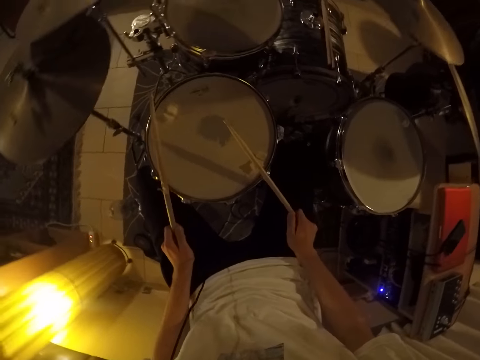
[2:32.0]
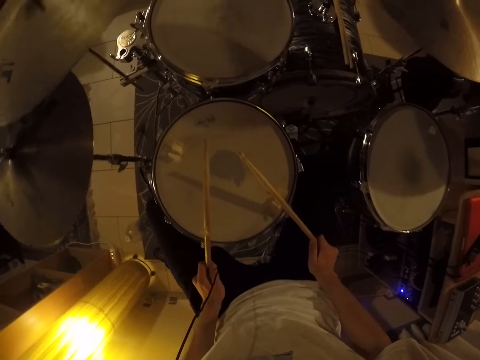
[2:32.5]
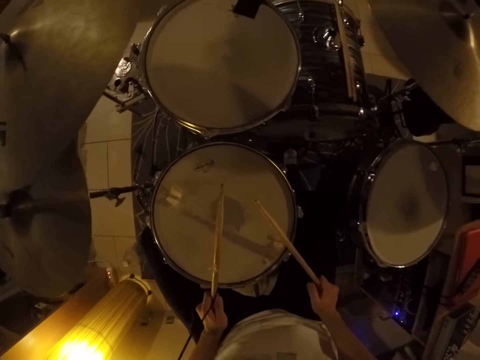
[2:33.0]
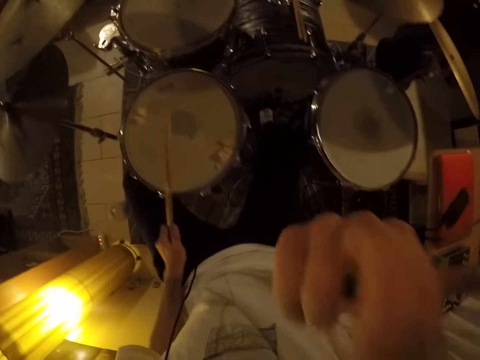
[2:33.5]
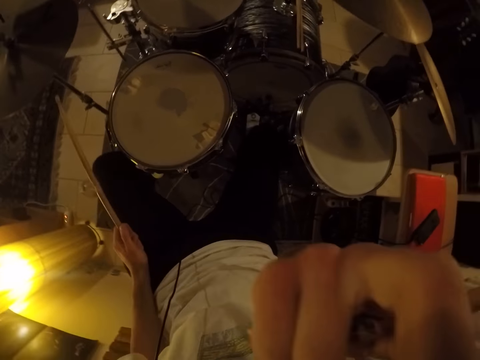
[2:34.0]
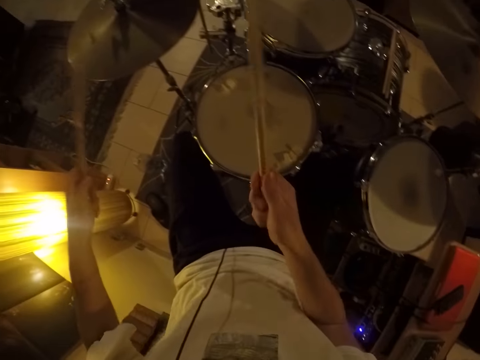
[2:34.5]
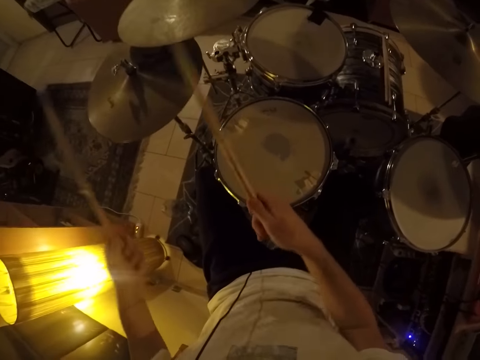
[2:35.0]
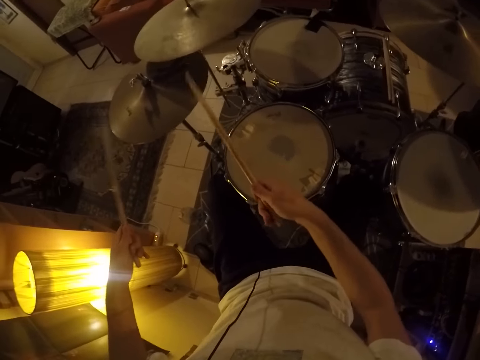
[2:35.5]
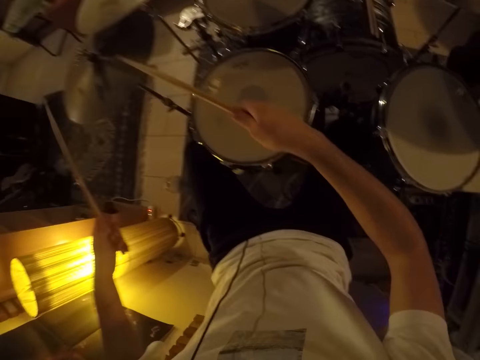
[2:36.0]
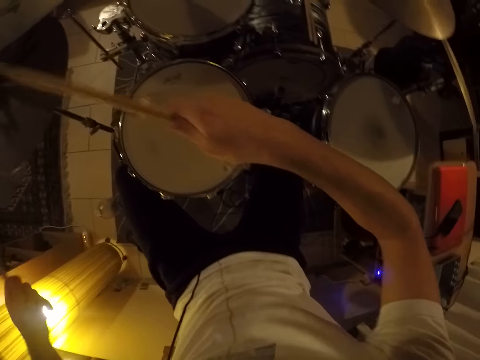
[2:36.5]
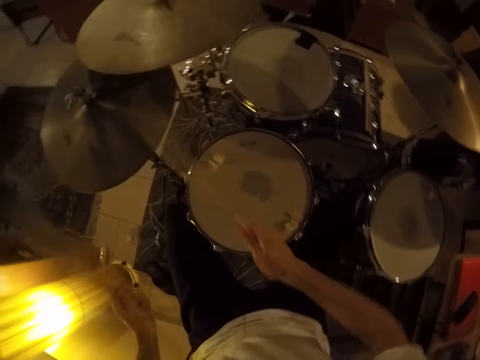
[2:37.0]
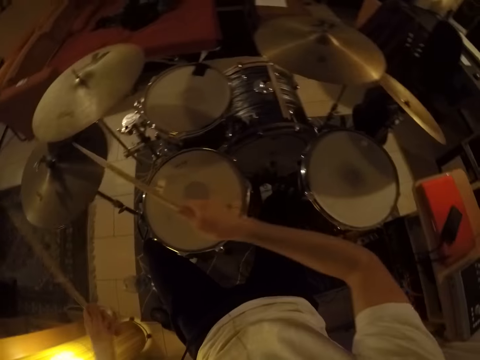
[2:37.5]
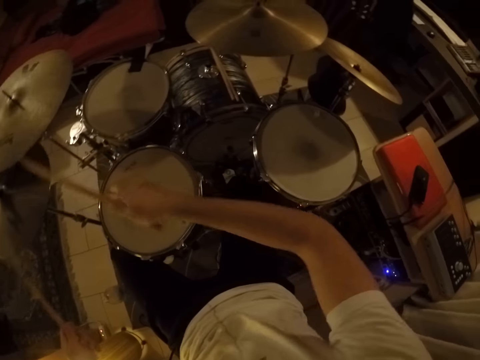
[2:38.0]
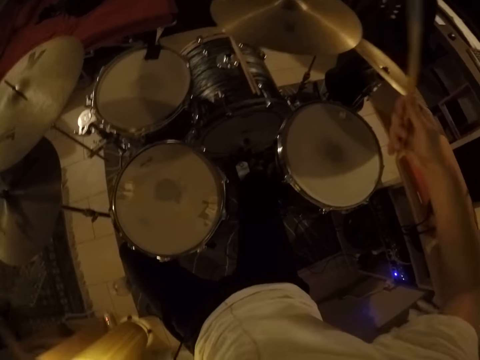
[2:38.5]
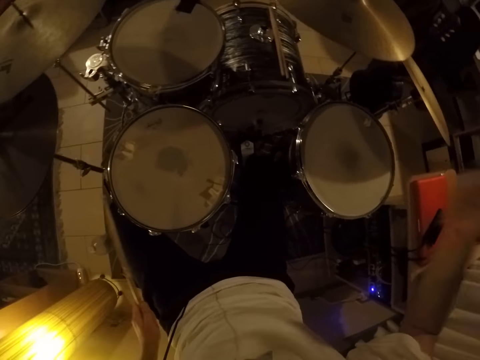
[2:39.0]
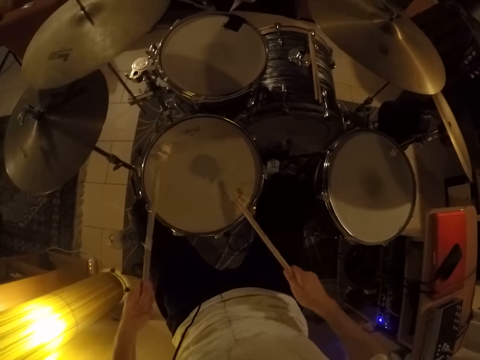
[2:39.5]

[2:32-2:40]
The camera wearer touches his face with his right hand. He plays the drum set with the pair of drumsticks in his hands.

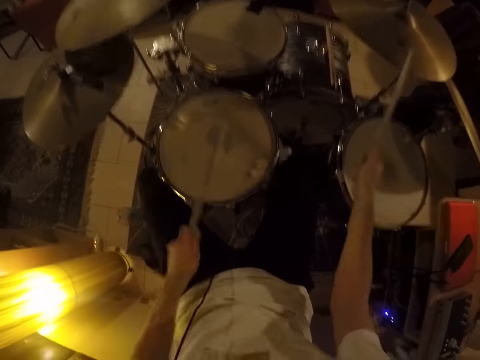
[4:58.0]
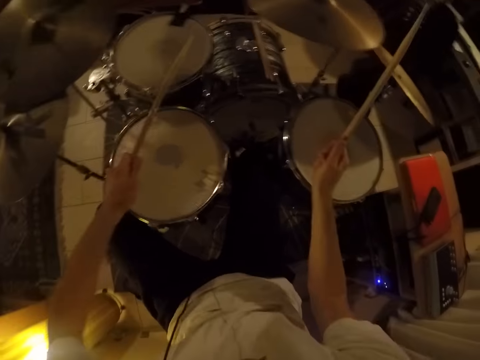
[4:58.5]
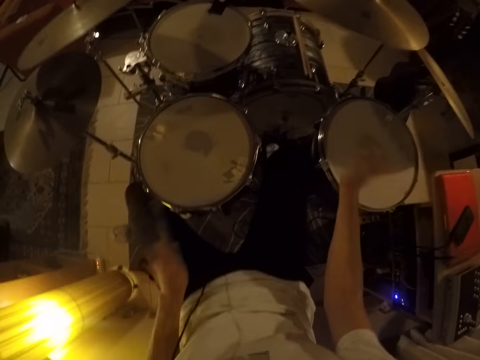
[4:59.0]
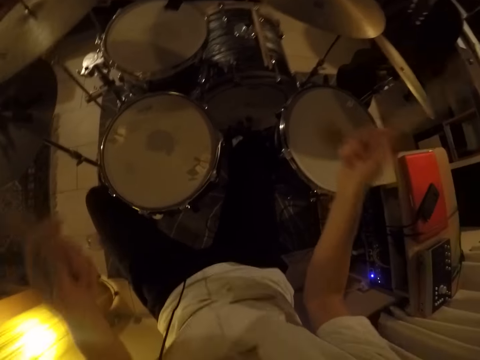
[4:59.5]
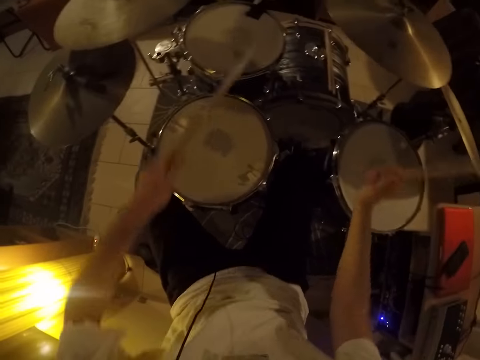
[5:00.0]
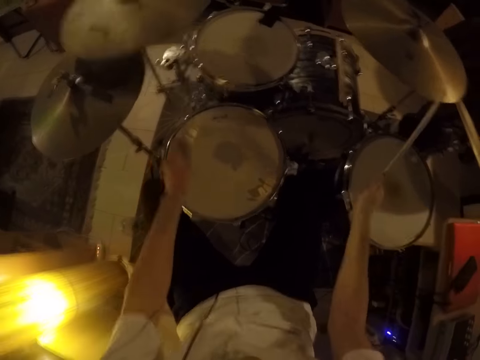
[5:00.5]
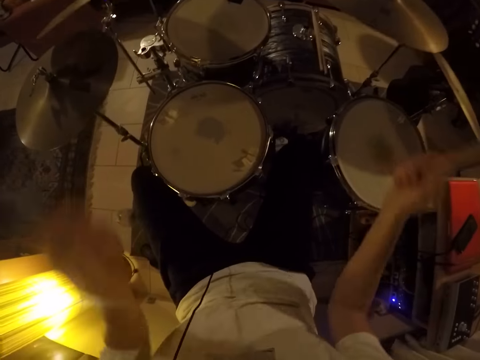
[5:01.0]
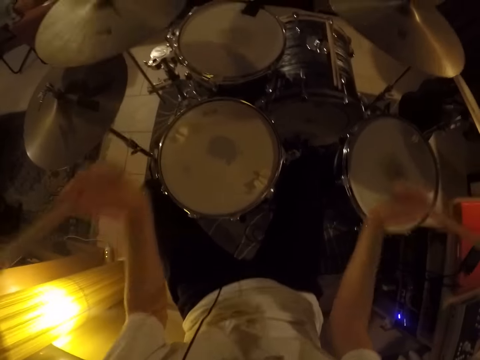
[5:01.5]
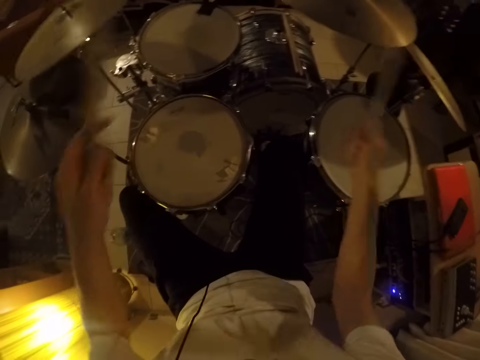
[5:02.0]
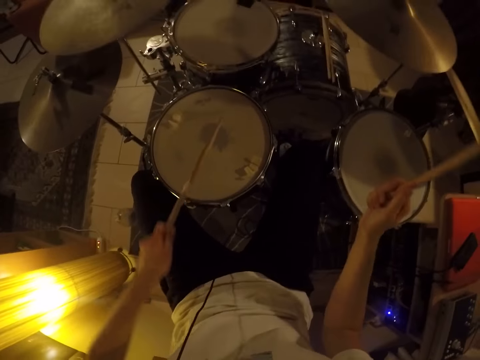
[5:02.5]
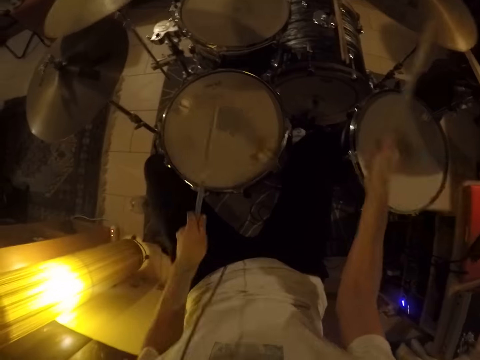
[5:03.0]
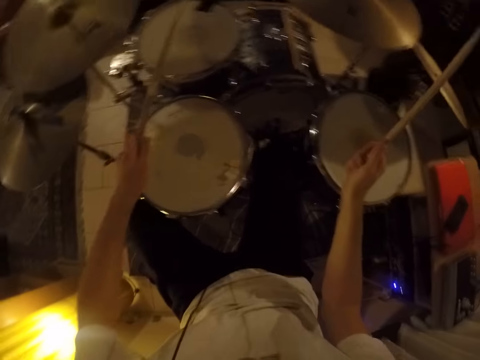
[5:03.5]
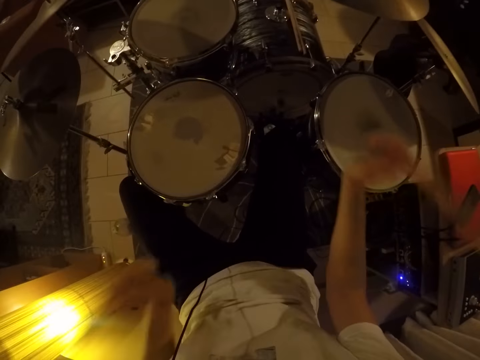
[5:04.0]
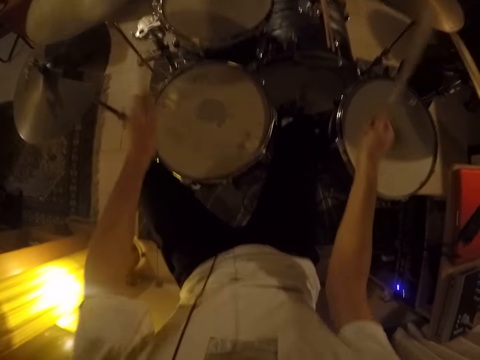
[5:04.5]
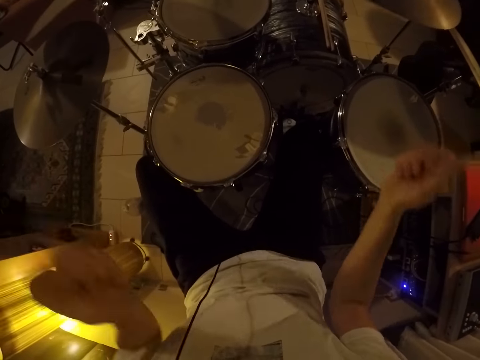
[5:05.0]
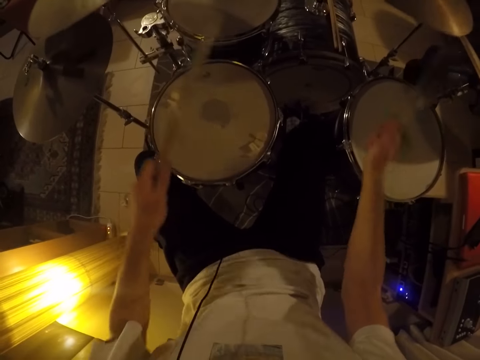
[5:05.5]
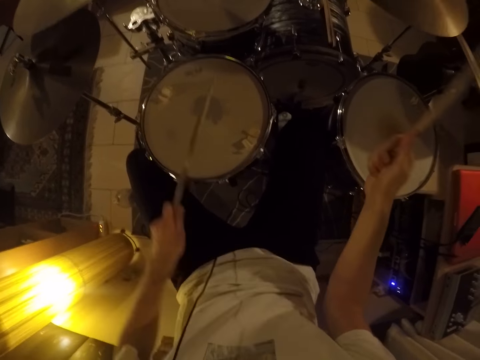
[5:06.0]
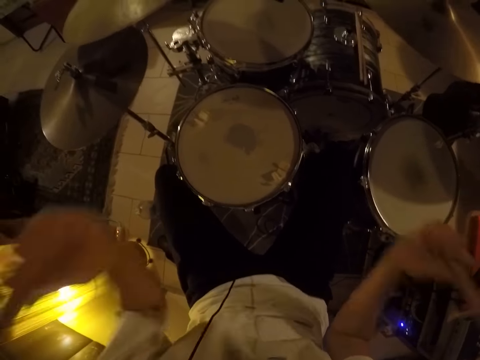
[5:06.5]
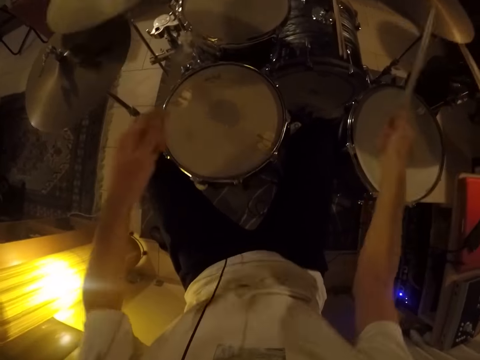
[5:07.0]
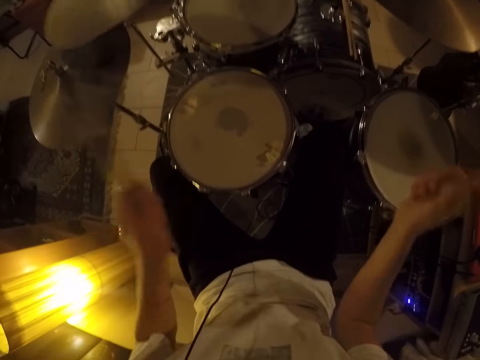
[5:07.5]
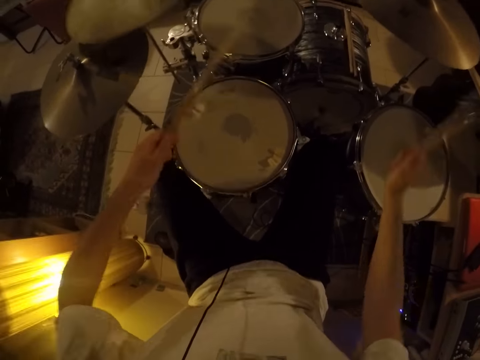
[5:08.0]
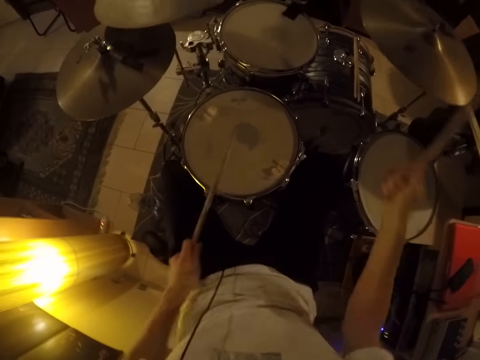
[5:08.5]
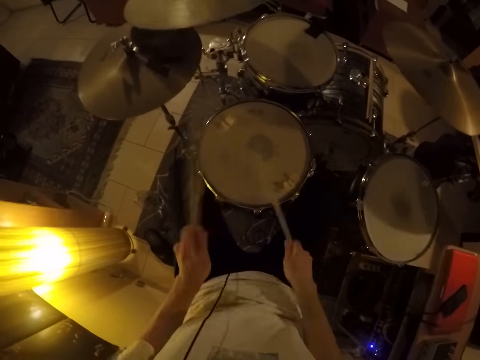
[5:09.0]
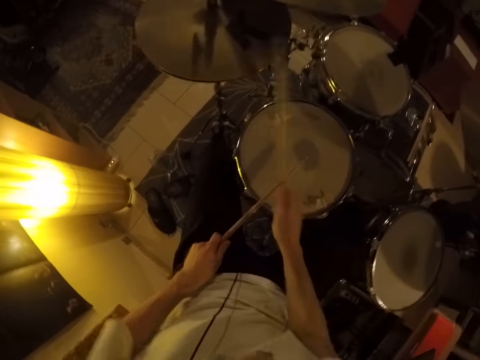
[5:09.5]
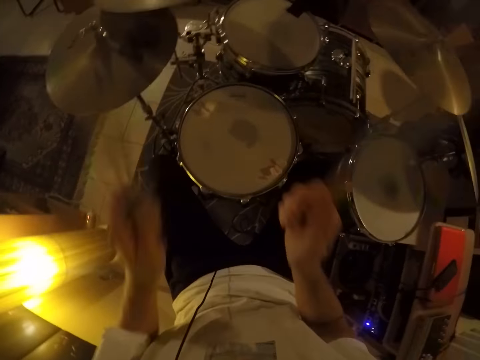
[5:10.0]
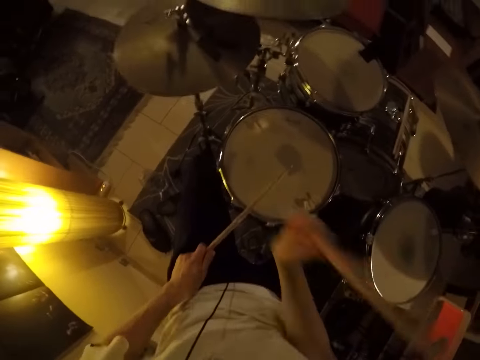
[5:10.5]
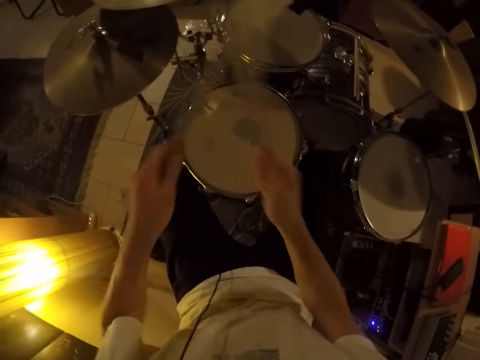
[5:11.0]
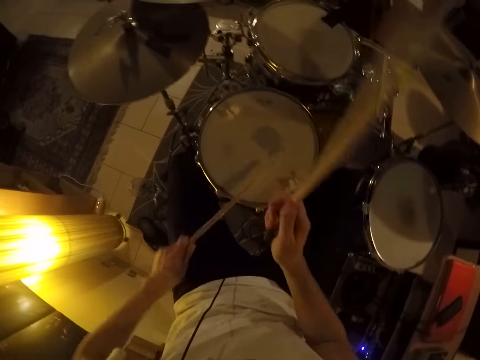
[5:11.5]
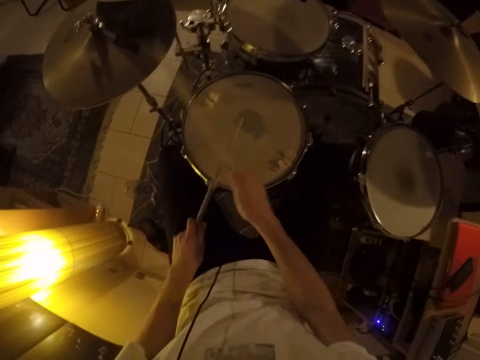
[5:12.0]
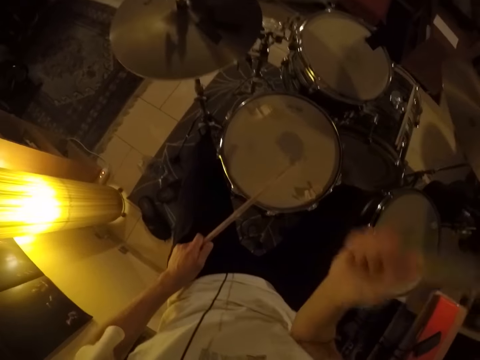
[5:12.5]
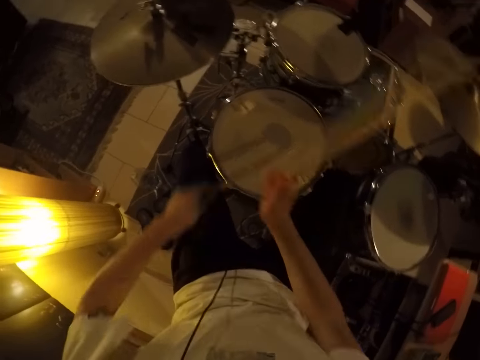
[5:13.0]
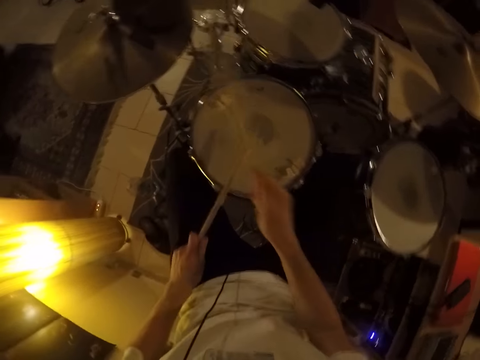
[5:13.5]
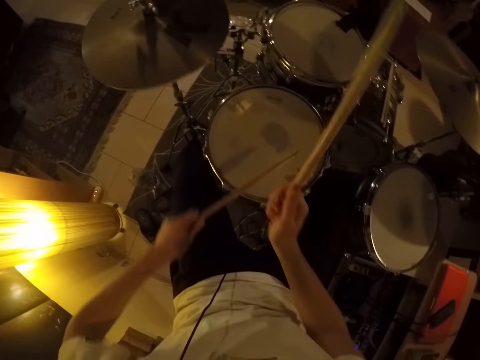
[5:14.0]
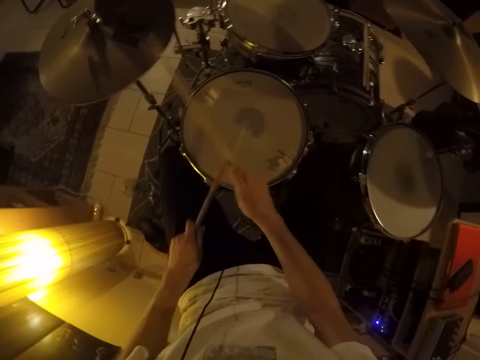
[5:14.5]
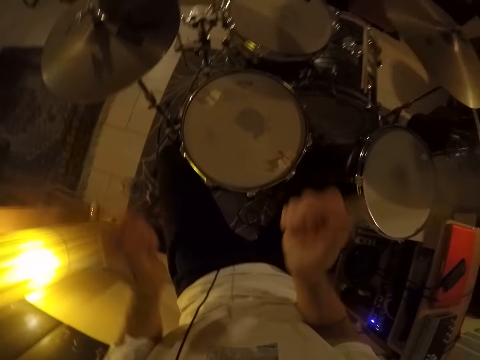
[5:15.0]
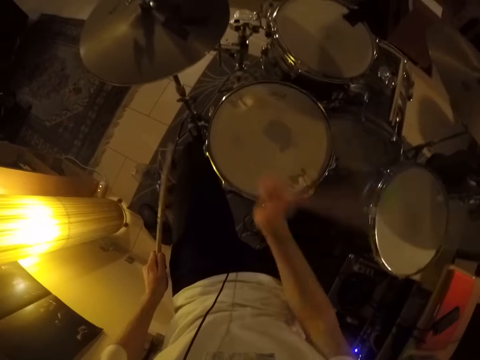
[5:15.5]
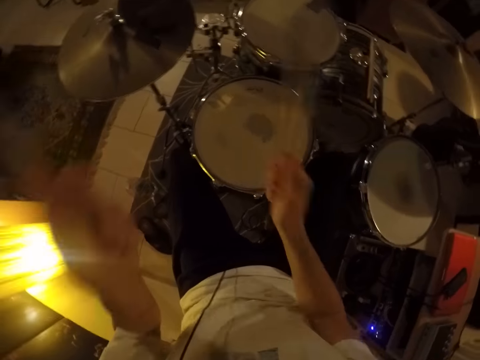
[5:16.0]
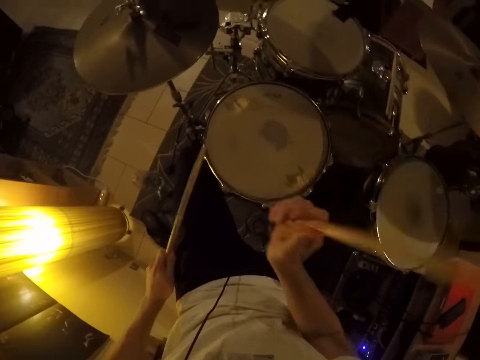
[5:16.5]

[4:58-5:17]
The camera wearer hits a drum with sticks. They hit a plate with a stick. They hit the drum with the sticks. They hit the plate with the stick. They hit the drum with the sticks. They hit the plate with the stick. They hit the drum with the sticks. They hit the plate with the stick. They hit the drum with the sticks. They hit the plate with the stick. They hit the drum with the sticks. They hit the plate with the stick. They hit the drum with the sticks. They hit the plate with the stick. They hit the drum with the sticks. They hit the plate with the stick. They hit the drum with the sticks. They hit the plate with the stick. They hit the drum with the sticks. They hit the plate with the stick. They hit both sticks. They hit the plate with the stick. They hit the drum with the sticks. They hit the plate with the stick. They hit both sticks. They hit the drum with the sticks. They hit the plate with the stick.
